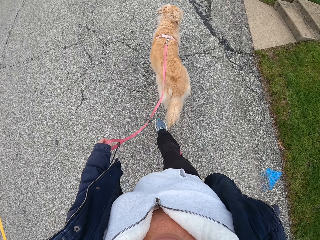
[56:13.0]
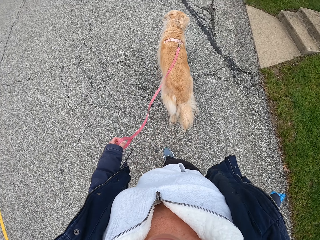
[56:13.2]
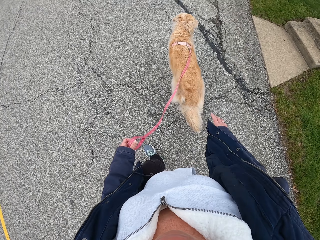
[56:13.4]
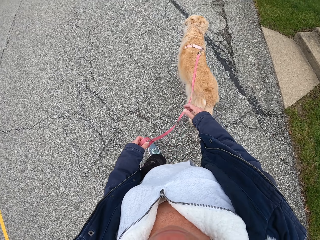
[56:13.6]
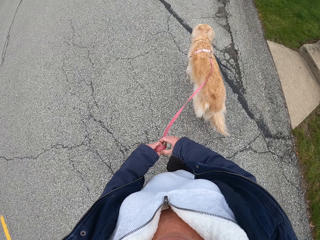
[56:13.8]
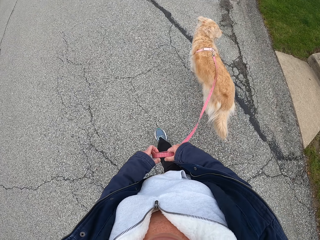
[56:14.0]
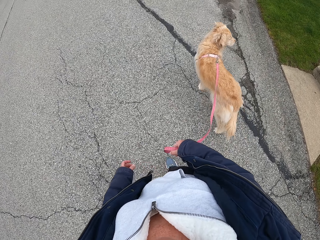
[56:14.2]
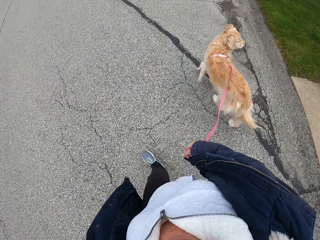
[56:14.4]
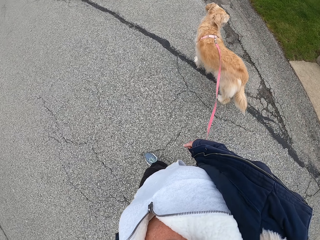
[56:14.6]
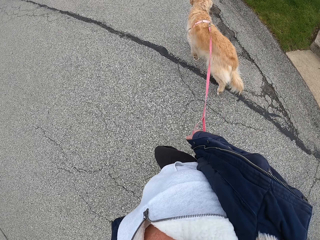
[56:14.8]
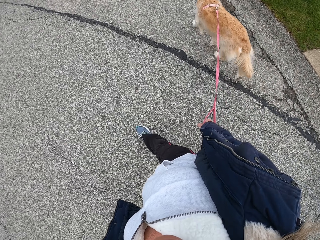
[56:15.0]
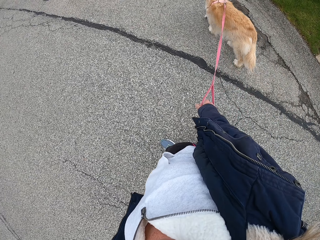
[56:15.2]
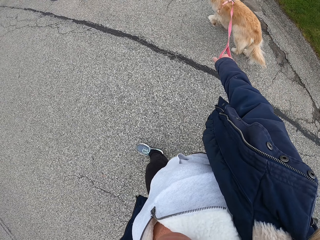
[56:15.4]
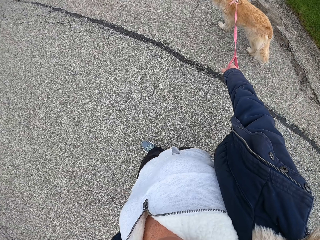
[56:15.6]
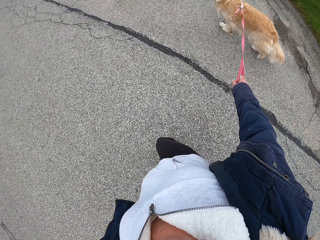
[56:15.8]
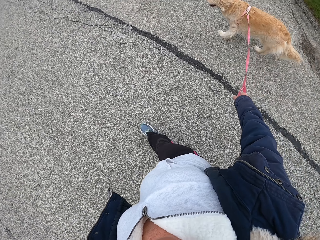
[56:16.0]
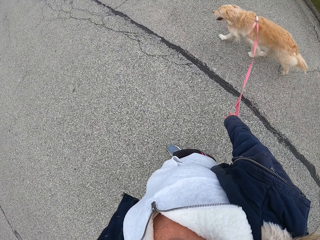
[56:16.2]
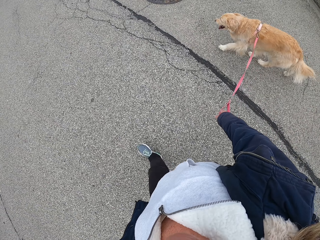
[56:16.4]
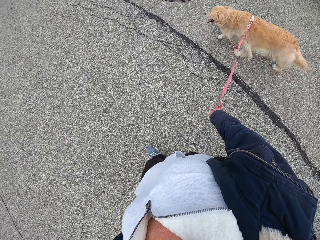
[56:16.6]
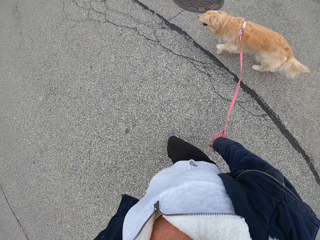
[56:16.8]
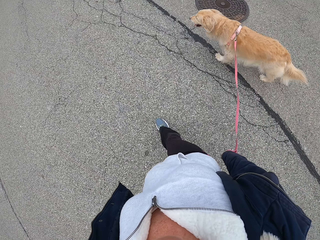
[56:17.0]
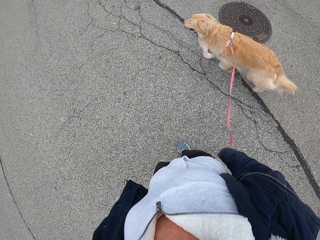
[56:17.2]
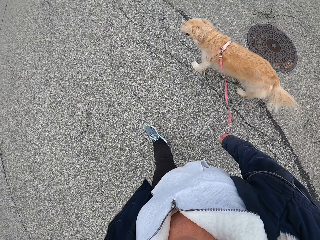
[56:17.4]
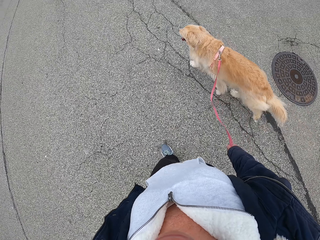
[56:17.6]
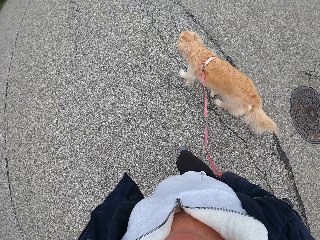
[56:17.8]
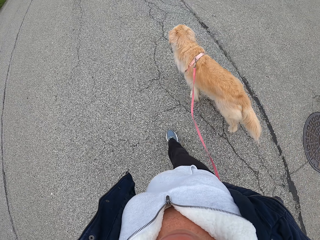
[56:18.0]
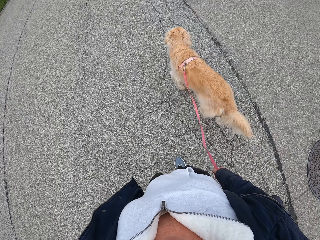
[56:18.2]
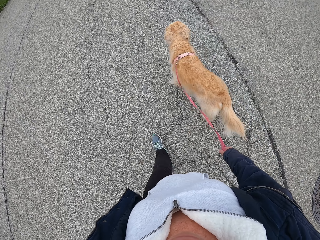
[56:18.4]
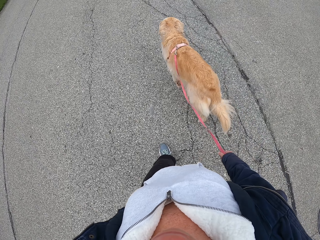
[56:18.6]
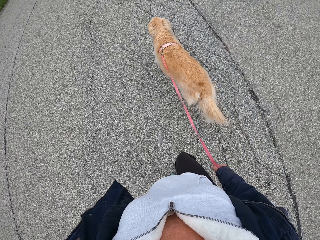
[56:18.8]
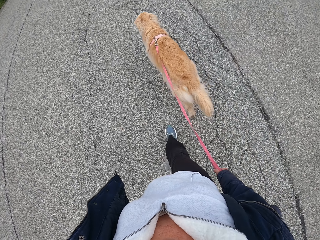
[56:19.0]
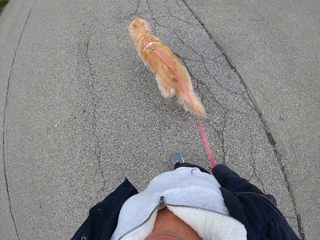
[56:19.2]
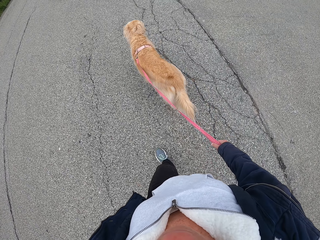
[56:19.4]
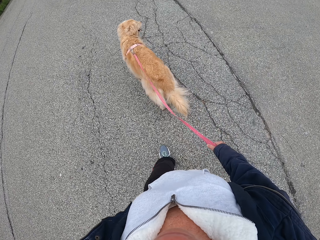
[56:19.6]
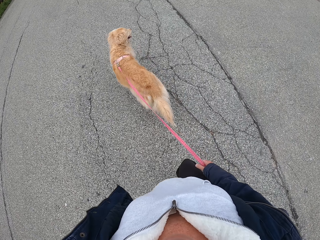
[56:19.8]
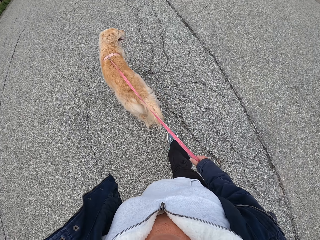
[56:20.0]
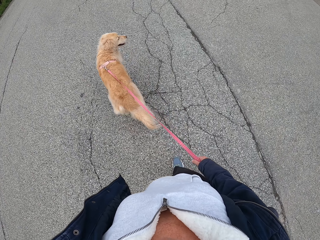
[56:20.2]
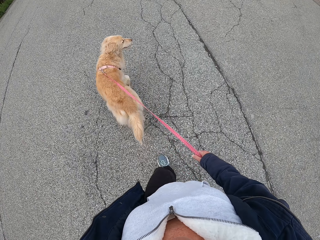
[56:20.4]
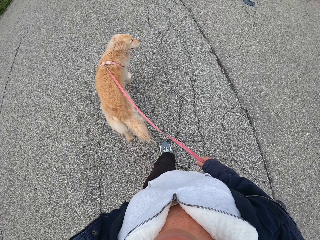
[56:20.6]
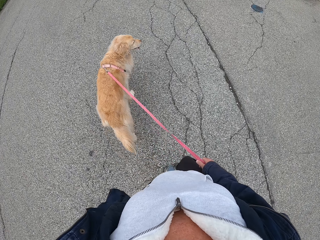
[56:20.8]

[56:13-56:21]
The camera wearer moves the dog strap to the left hand. They pull the dog to the middle of the tarmac road.

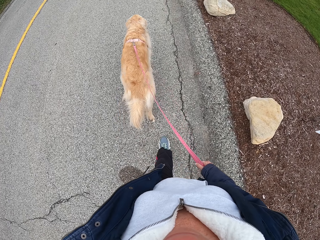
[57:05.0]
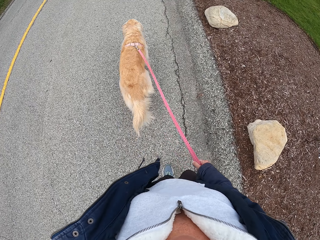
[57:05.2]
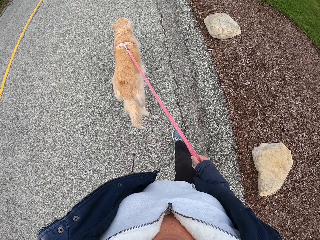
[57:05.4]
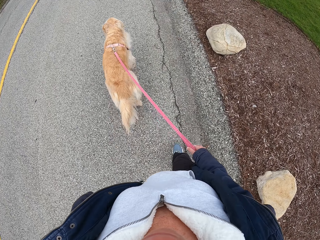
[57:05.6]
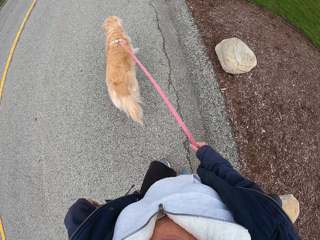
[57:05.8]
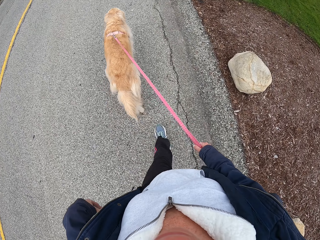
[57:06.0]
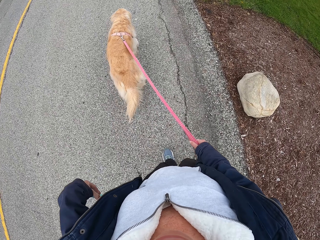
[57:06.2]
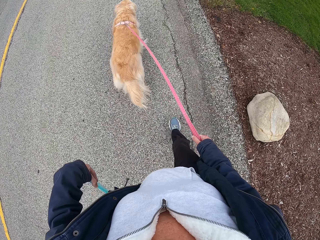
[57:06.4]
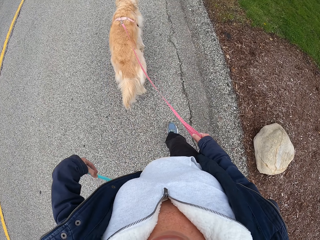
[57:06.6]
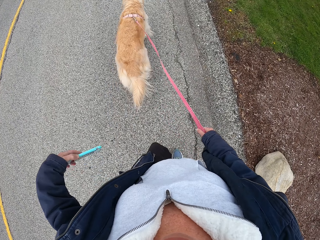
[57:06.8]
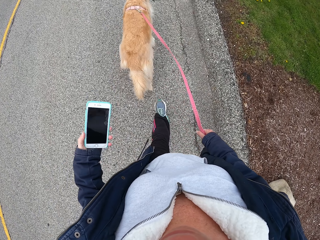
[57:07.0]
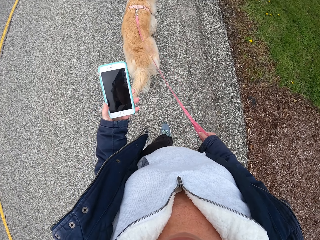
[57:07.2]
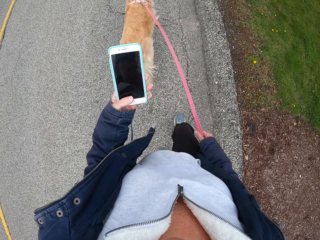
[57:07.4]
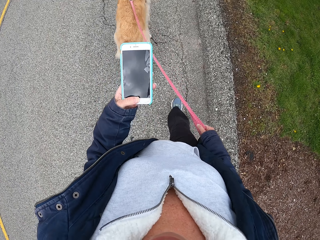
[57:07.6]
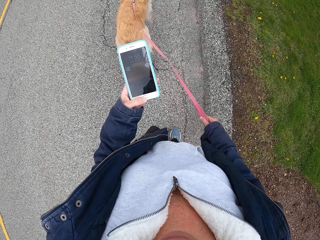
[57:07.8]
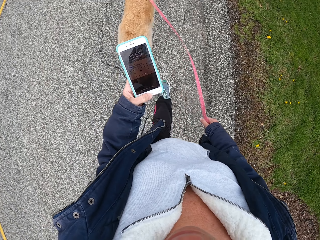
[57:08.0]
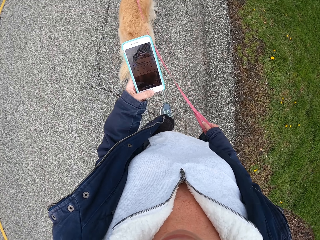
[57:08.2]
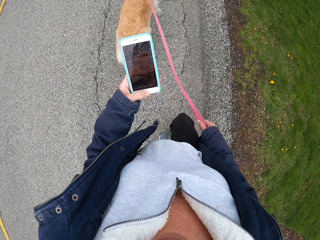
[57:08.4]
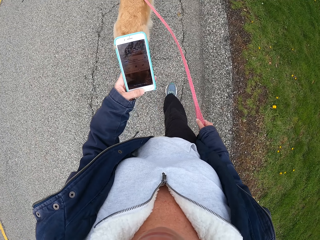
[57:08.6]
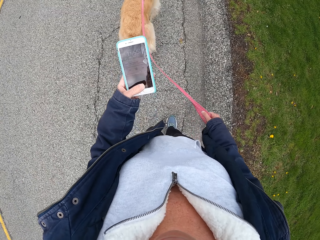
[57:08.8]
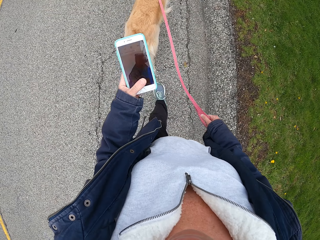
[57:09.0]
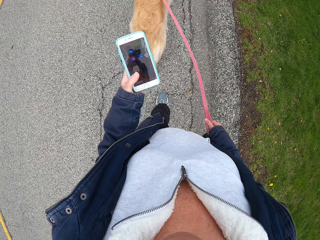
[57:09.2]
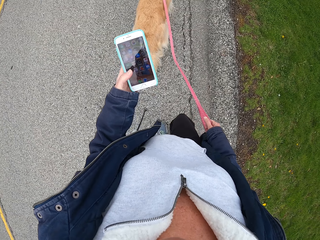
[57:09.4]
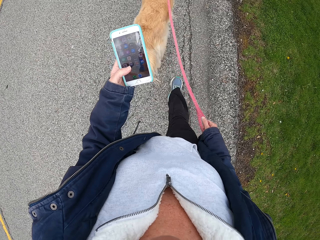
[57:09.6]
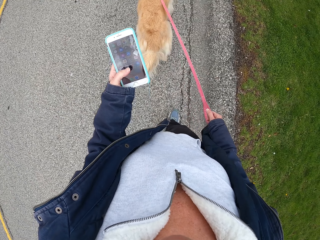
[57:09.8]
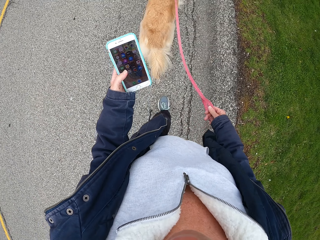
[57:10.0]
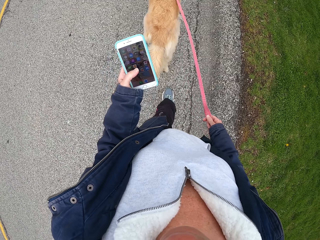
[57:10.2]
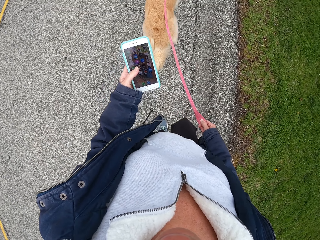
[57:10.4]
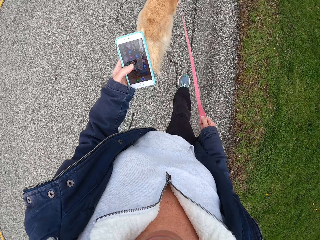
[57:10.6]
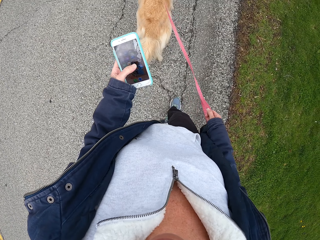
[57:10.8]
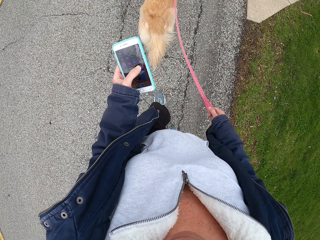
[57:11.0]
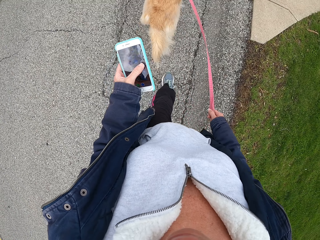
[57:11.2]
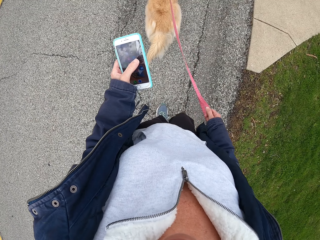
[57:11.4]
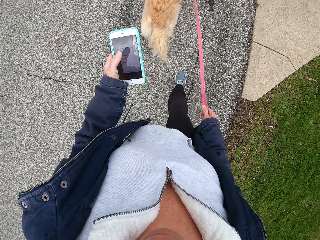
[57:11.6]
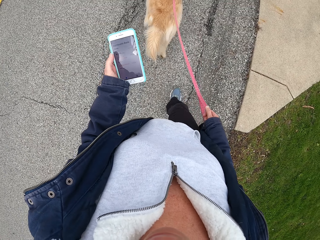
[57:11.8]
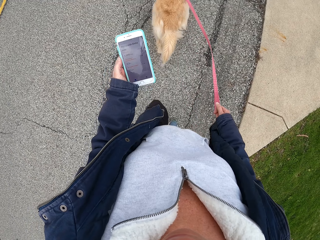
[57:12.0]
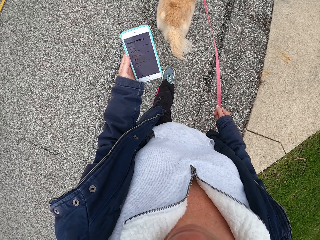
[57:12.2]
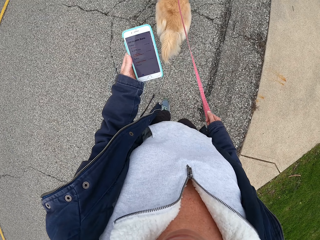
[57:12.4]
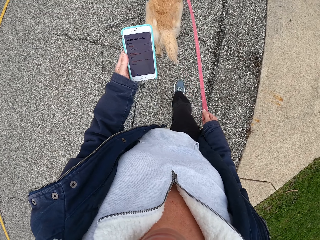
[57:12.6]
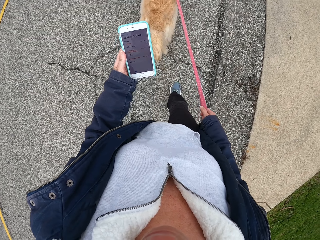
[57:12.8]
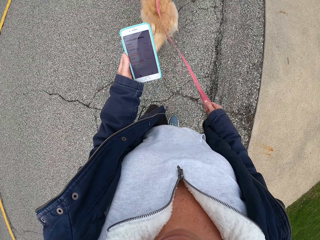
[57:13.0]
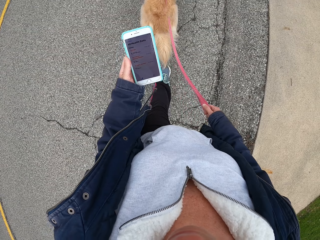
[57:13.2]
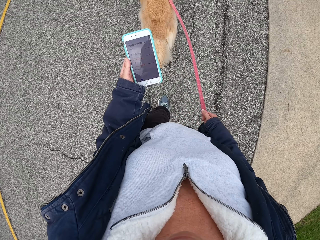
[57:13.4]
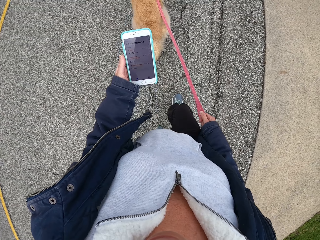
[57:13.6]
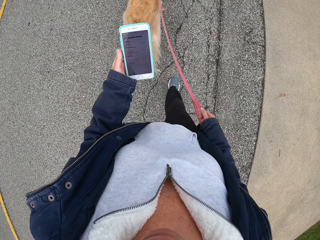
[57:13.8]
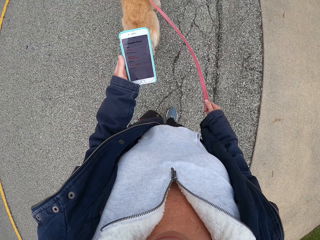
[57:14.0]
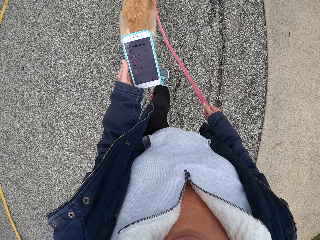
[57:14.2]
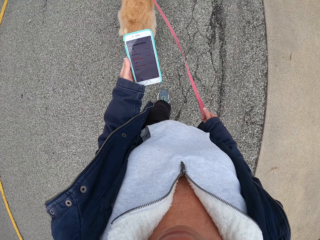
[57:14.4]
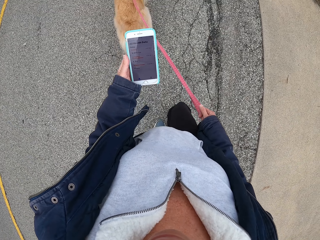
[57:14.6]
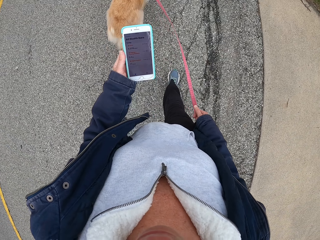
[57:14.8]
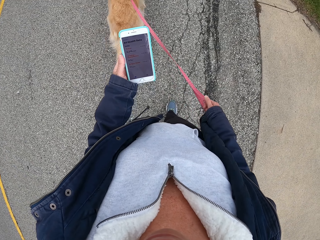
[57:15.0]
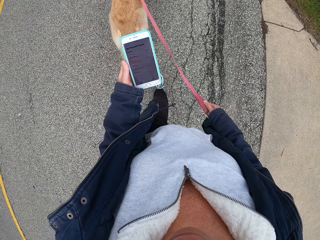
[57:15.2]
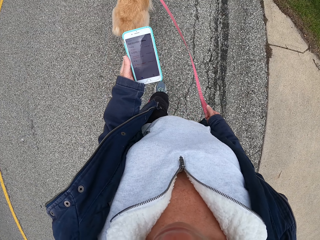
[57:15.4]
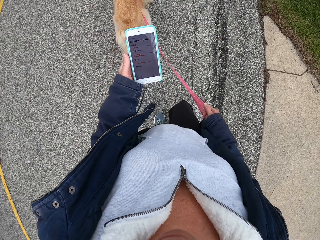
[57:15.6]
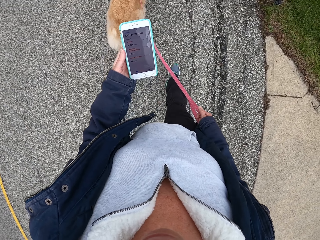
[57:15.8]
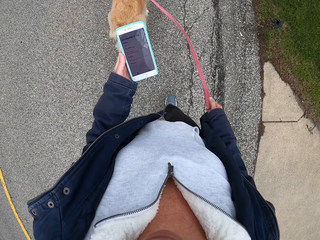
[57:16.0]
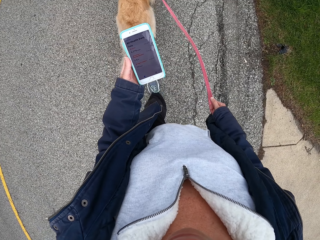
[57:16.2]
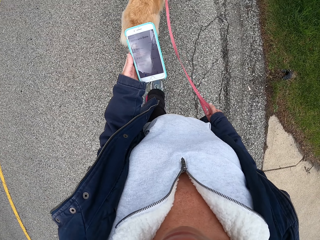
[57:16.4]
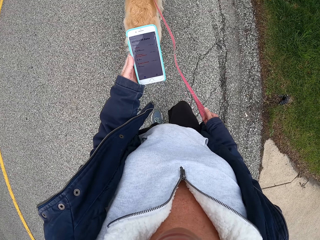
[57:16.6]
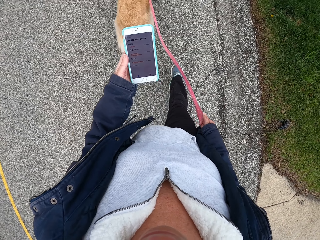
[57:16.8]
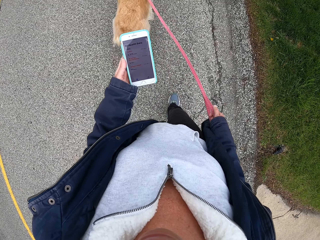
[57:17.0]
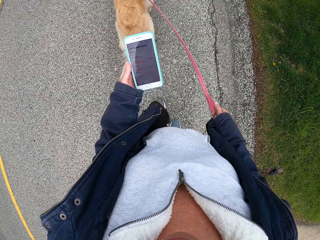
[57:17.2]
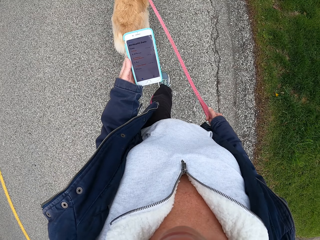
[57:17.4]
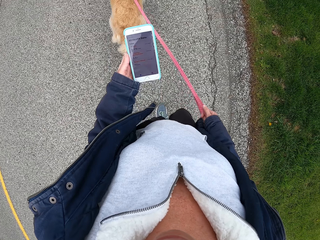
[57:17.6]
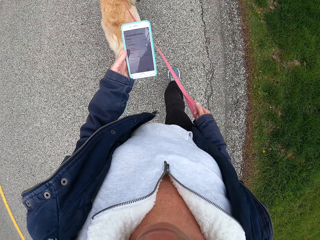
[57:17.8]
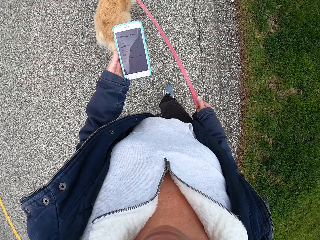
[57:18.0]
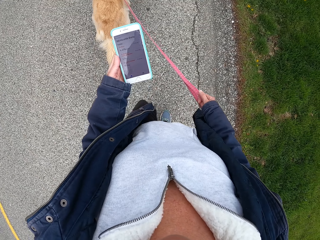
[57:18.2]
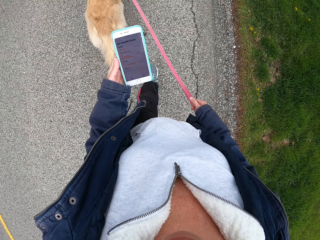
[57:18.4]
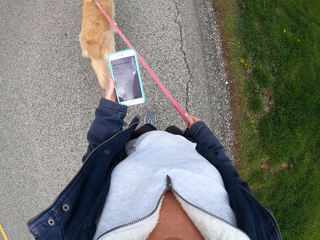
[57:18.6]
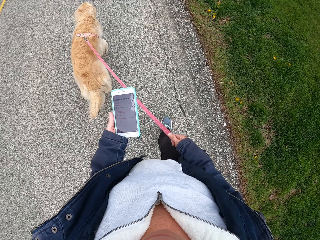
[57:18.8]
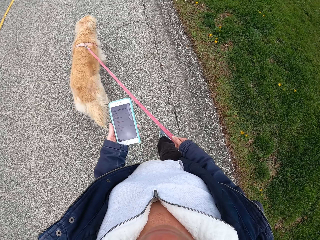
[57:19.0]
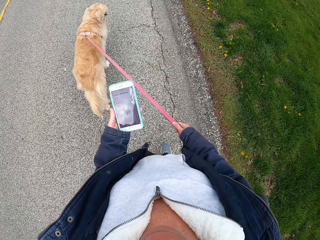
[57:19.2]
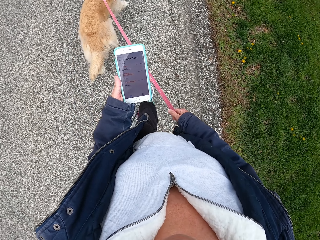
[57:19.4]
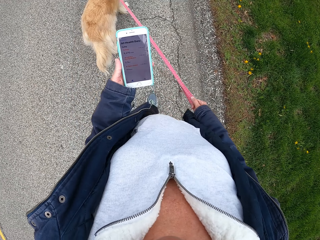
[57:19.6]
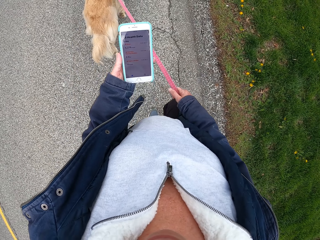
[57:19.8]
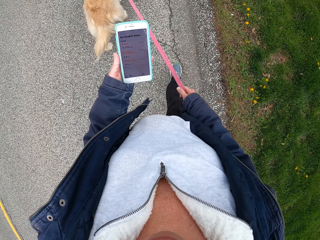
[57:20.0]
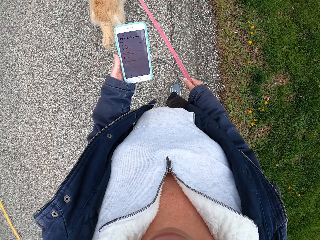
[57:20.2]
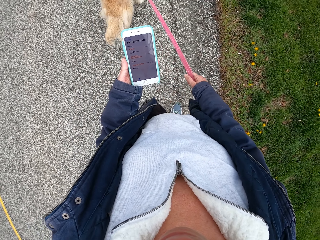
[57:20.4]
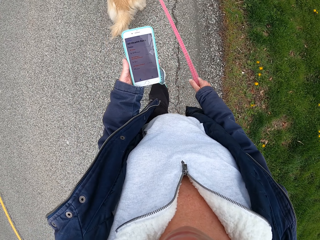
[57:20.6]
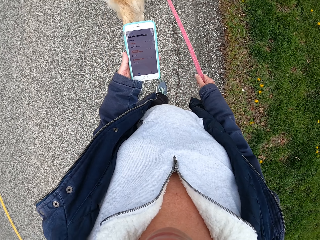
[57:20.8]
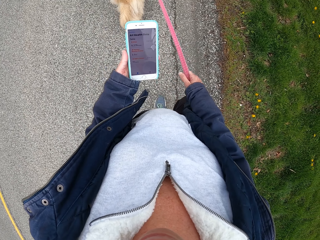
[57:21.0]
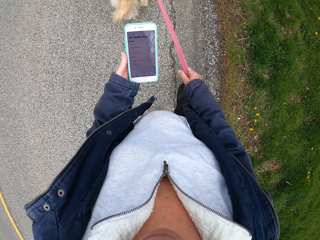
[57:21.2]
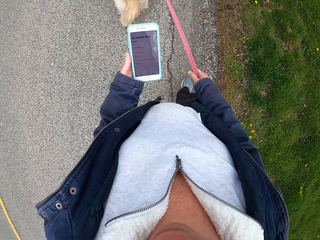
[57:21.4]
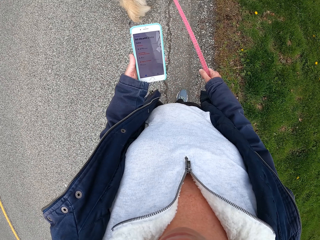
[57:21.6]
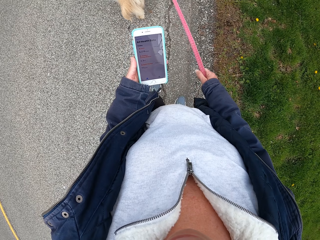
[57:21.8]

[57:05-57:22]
The camera wearer takes out a phone from the pocket. They use the phone. They hold the phone. They move the hand down with the phone.
